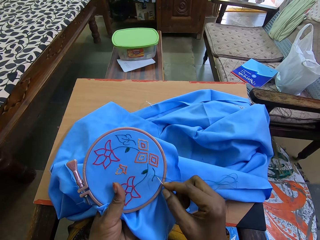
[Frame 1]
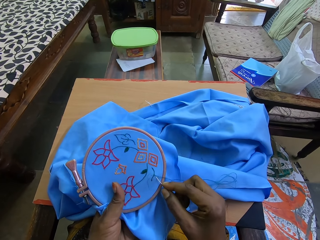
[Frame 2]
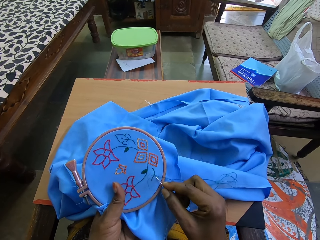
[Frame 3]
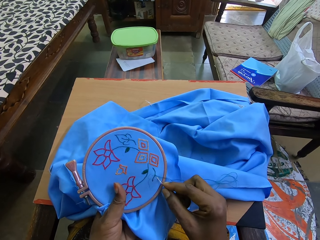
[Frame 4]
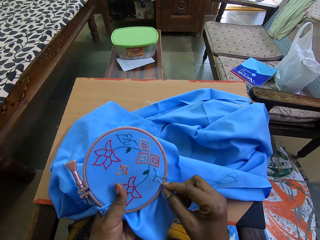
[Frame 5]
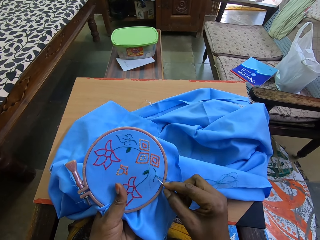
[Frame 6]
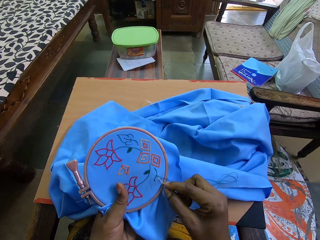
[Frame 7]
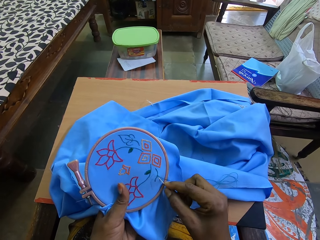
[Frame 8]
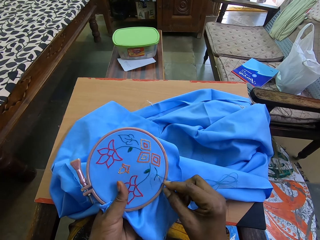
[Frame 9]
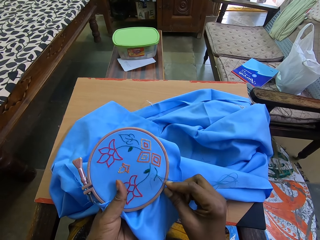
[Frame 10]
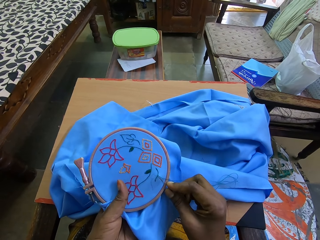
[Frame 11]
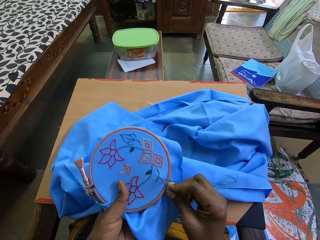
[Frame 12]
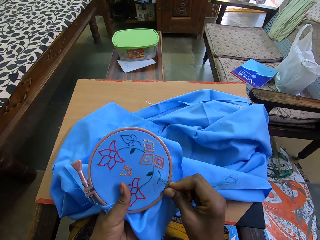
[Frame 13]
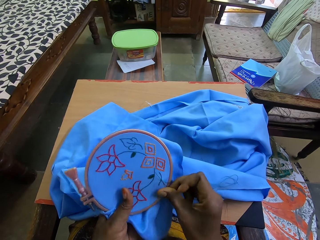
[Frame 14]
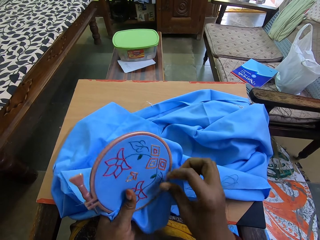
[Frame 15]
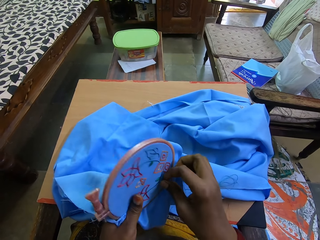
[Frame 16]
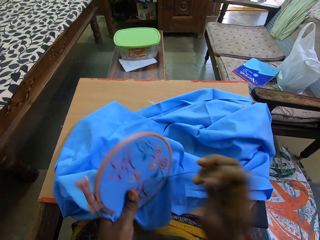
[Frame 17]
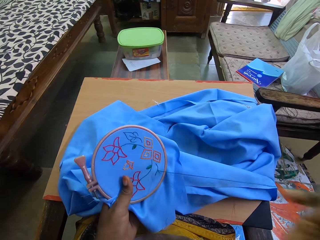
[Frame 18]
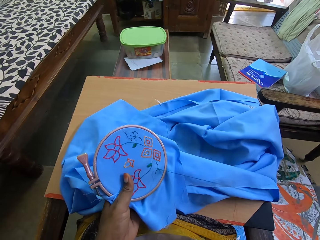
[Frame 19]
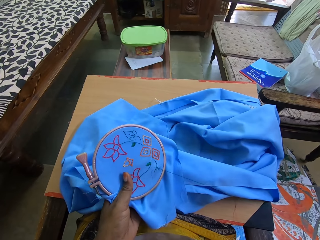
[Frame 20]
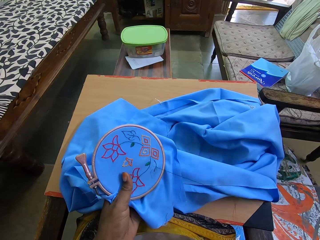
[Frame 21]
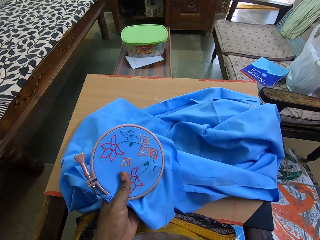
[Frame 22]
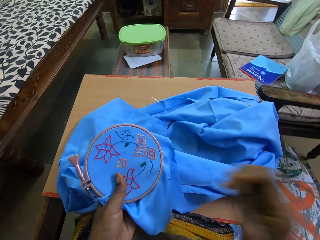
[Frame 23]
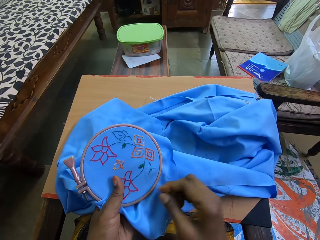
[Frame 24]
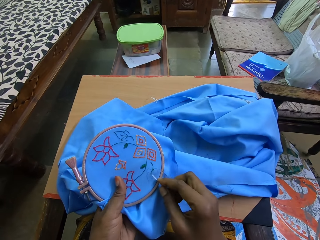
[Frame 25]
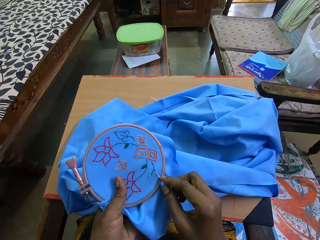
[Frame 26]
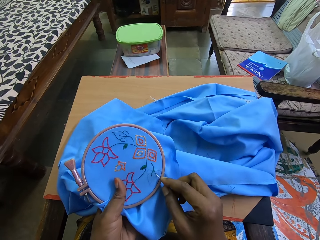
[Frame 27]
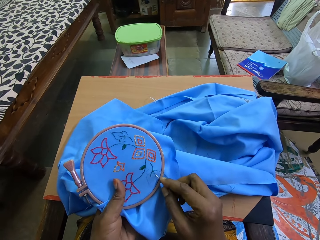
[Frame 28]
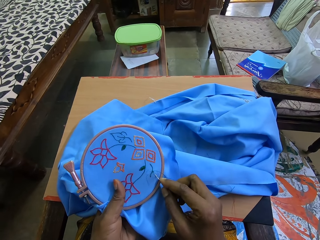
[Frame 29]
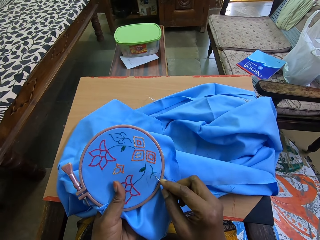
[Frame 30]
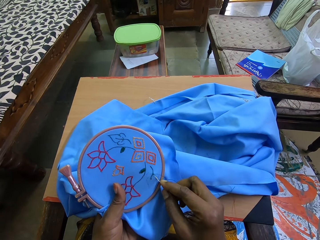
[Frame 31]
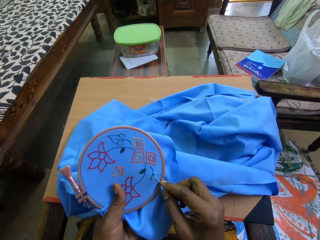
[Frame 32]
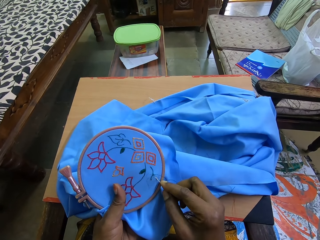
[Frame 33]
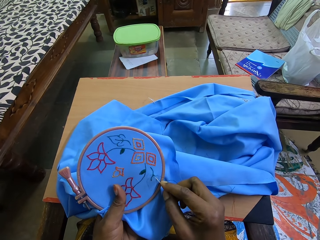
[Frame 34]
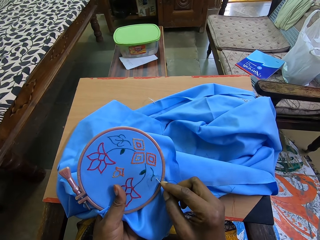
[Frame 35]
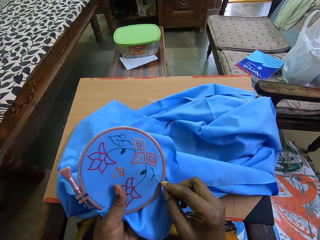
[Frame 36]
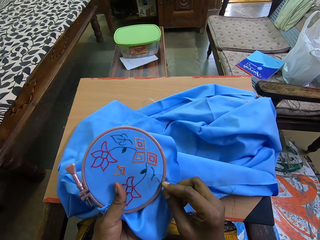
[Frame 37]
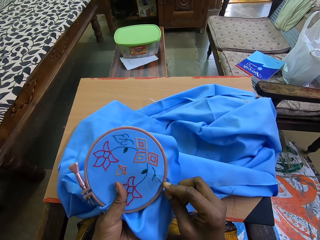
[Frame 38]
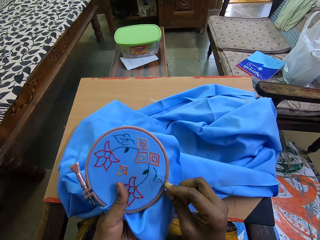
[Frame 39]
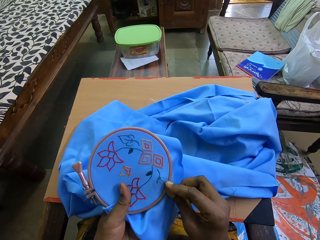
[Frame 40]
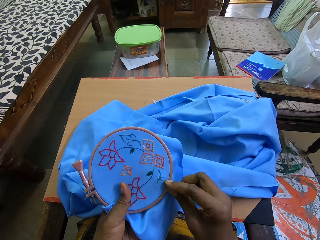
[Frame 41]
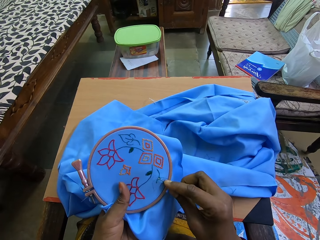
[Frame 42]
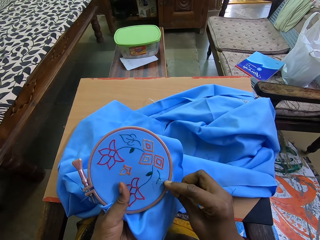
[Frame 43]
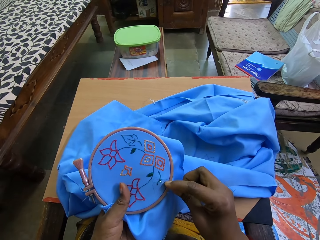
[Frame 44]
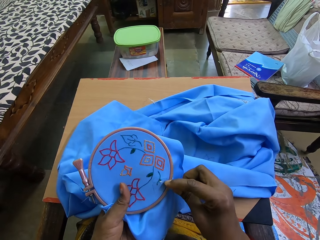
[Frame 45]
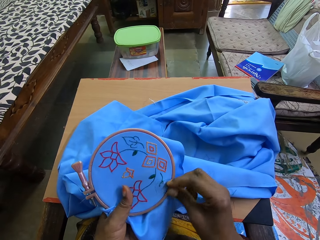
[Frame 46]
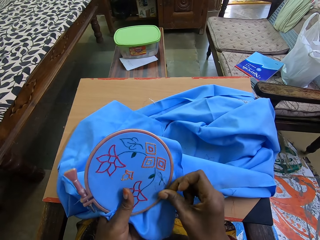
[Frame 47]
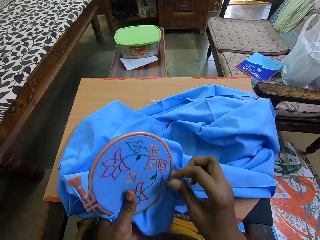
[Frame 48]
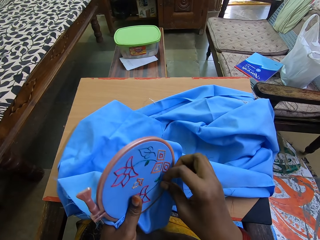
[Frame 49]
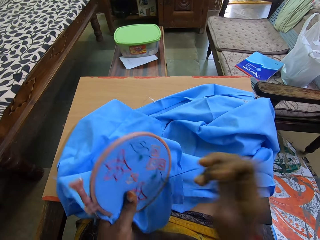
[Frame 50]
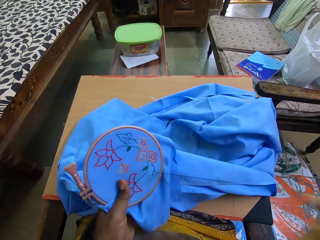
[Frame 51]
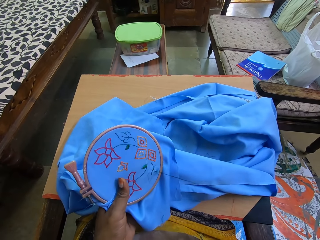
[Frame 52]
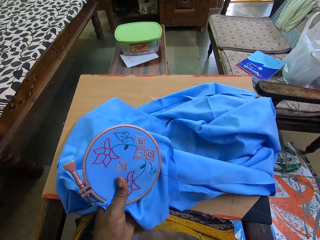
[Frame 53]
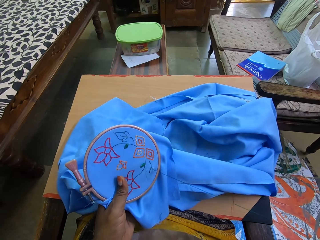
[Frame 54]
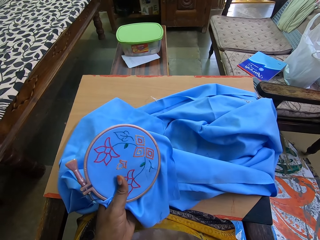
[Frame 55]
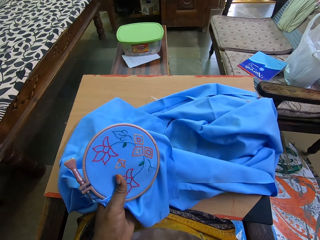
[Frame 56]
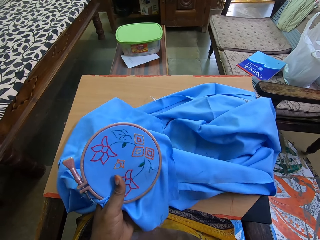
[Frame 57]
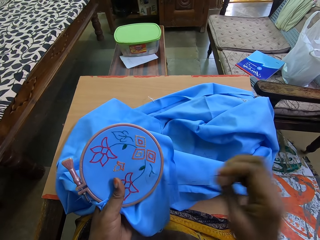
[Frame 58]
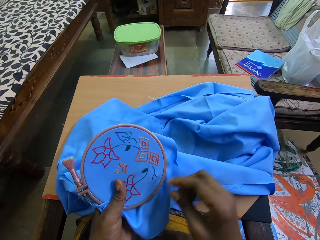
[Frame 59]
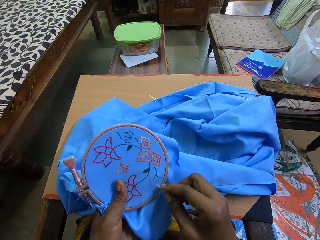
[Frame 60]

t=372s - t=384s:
The camera wearer sews the cloth with a needle and a thread.

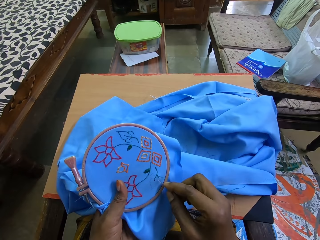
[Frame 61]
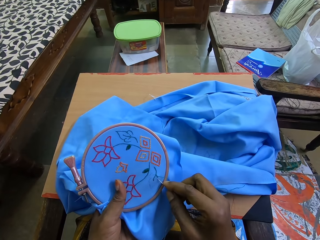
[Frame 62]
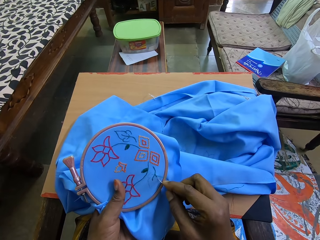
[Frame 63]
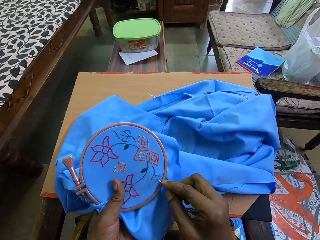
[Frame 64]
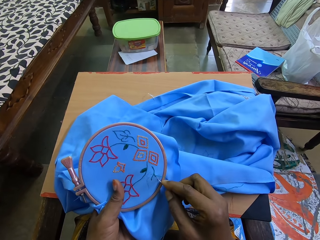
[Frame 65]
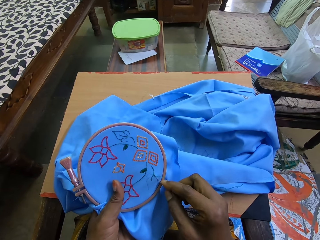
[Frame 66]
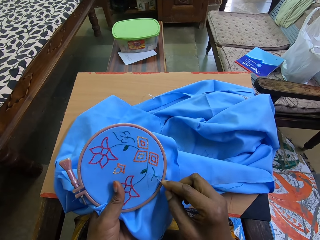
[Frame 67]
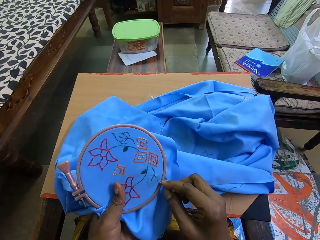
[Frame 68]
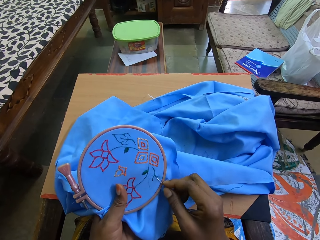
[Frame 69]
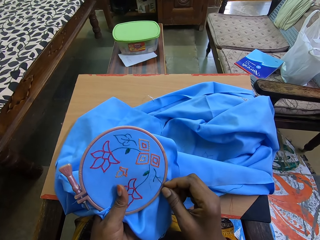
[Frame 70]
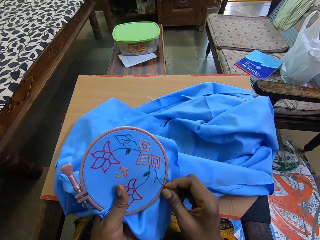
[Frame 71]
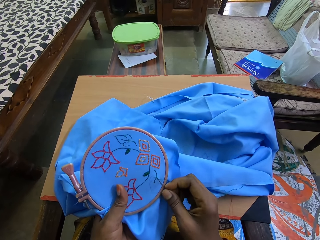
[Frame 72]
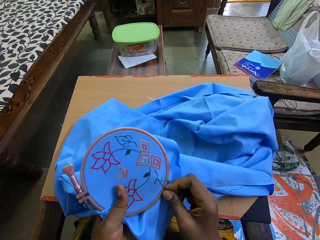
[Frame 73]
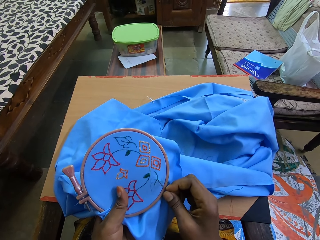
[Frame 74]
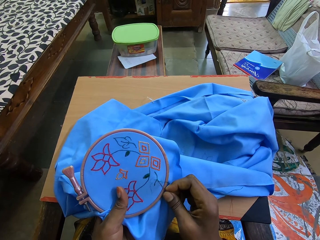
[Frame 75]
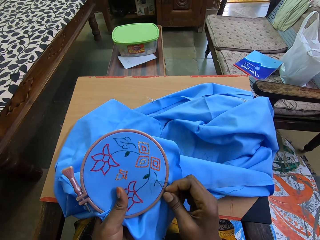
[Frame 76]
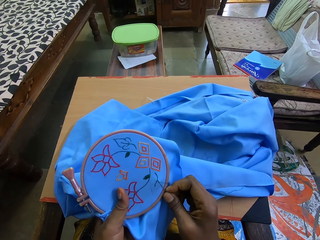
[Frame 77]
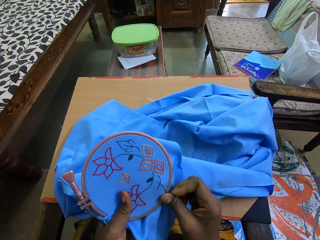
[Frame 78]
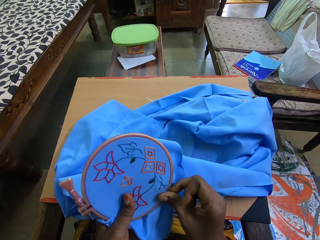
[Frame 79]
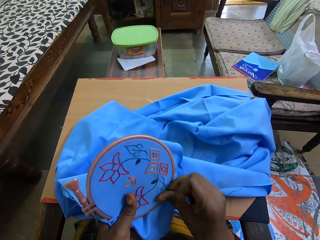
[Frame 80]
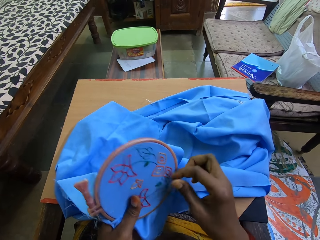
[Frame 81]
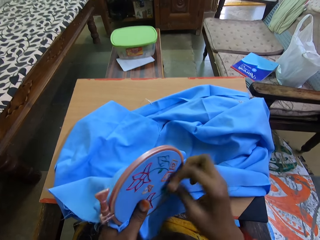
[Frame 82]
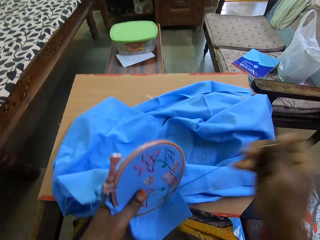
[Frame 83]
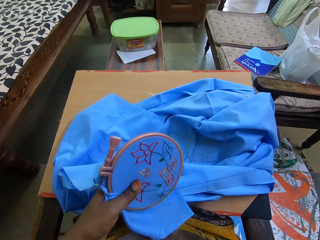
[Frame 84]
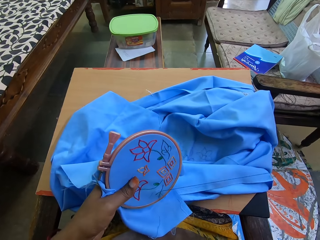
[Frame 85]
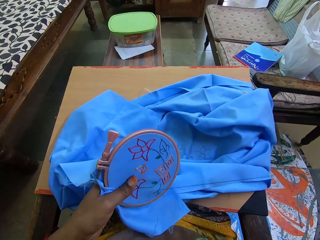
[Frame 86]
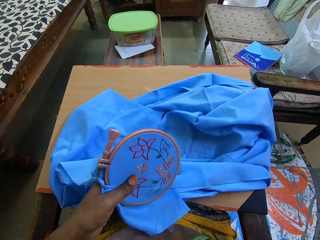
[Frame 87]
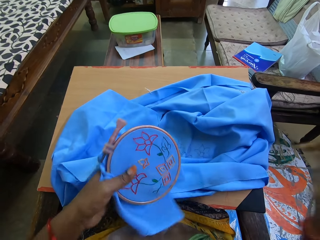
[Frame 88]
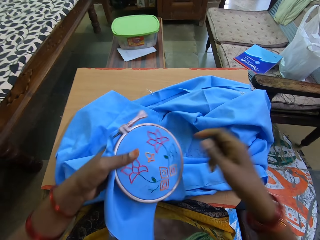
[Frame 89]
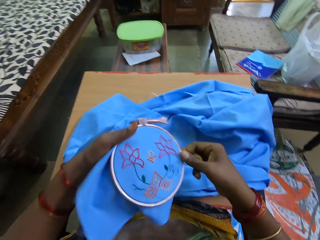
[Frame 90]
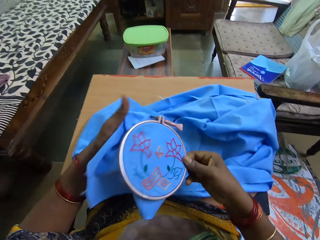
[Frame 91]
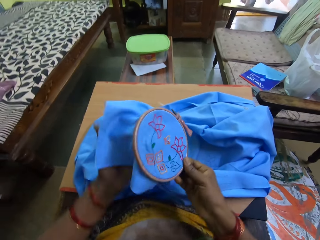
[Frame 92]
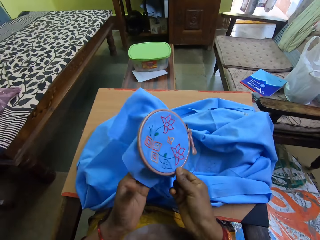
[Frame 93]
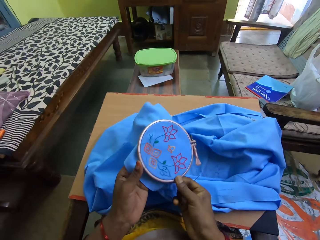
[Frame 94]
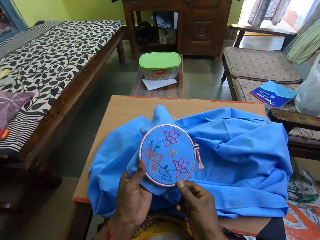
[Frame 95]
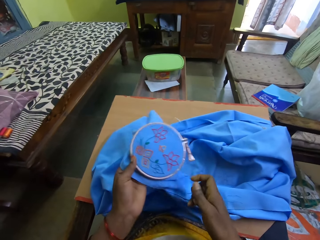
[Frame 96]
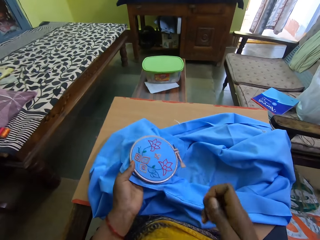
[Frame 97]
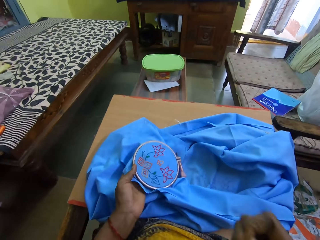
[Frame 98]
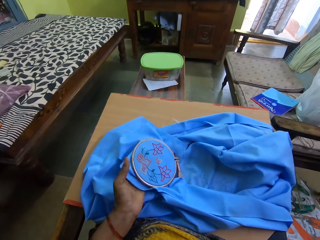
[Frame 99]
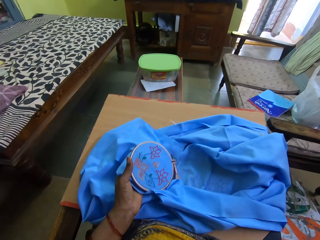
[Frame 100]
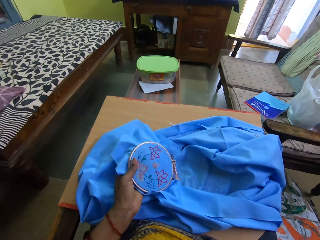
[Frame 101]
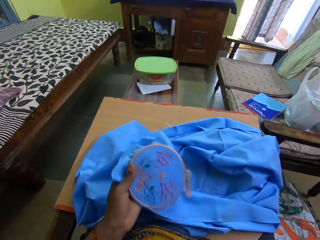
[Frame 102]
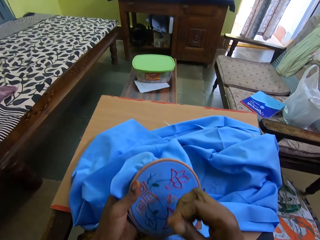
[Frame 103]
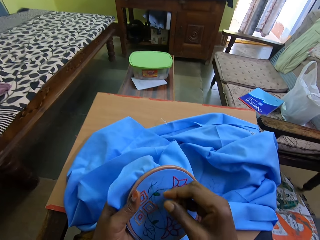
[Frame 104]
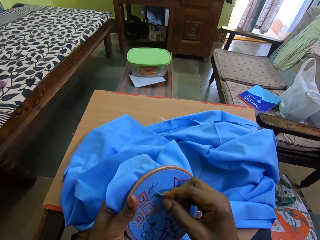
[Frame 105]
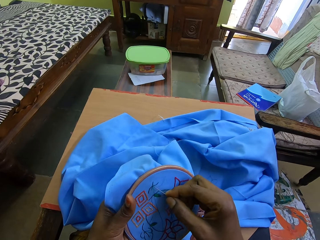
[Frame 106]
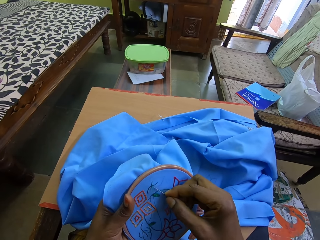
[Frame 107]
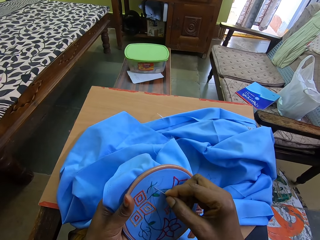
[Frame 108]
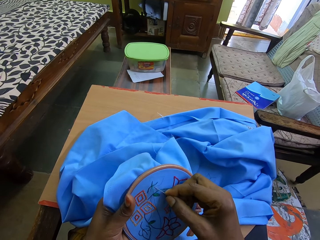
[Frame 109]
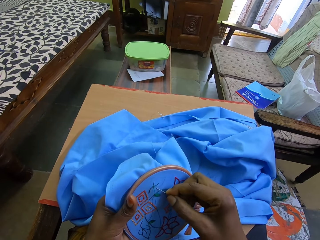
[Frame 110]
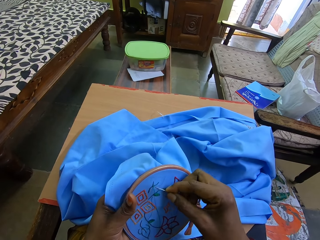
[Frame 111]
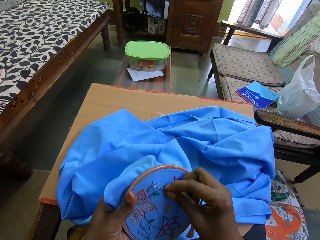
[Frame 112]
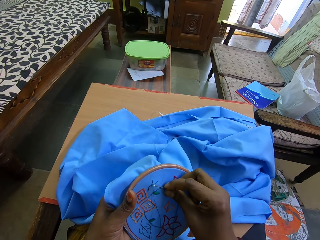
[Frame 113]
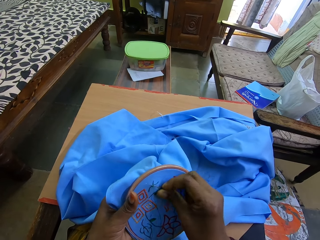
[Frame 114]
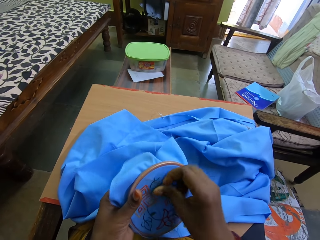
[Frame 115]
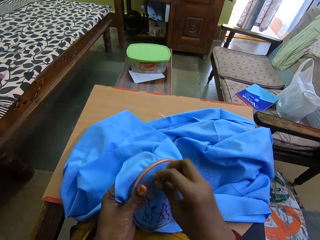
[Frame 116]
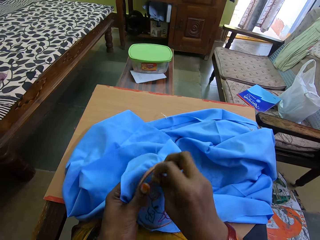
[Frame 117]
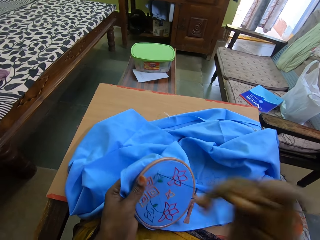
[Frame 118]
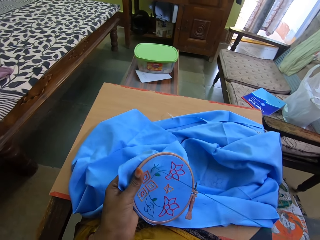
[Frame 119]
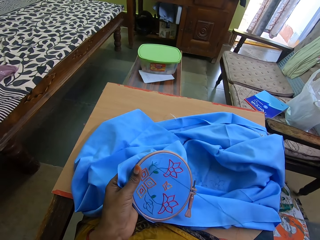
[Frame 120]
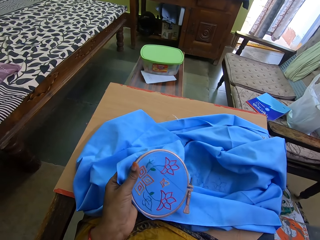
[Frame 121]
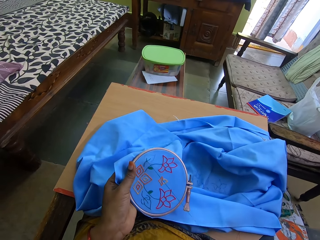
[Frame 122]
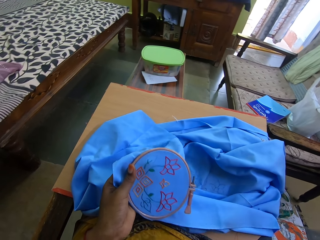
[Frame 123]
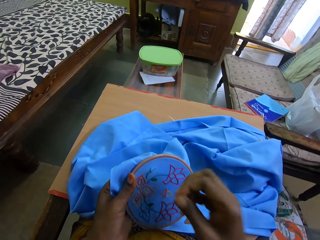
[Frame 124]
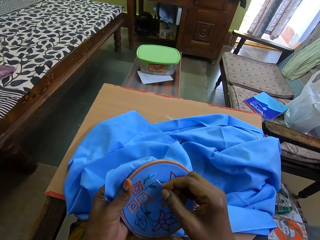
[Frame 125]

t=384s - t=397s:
The camera wearer rotates the piece of cloth. They sew the cloth with a needle and a thread.
